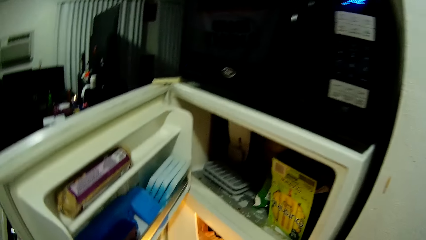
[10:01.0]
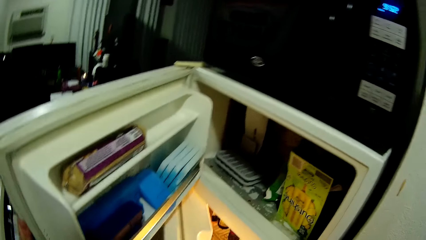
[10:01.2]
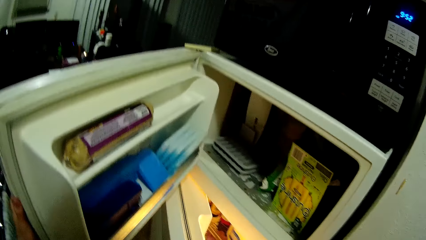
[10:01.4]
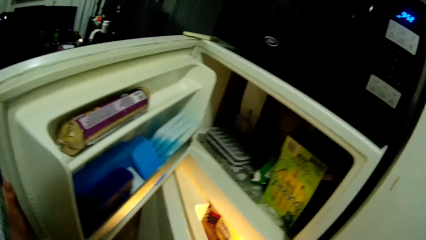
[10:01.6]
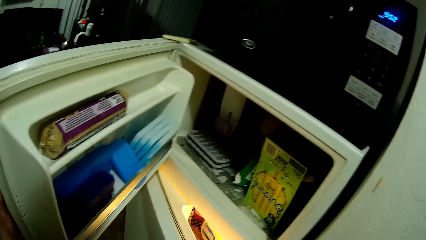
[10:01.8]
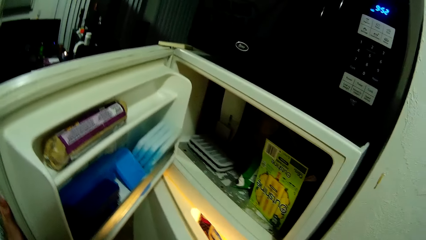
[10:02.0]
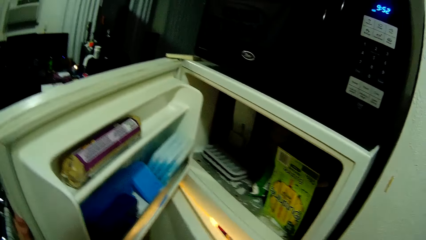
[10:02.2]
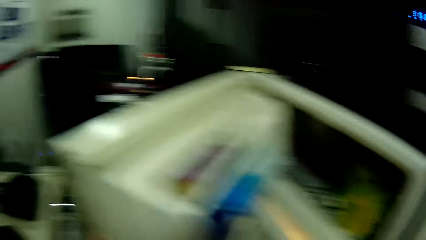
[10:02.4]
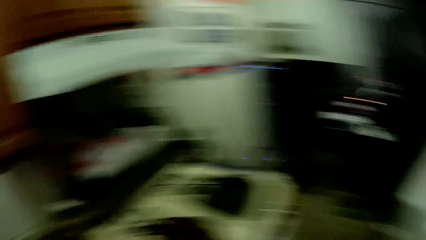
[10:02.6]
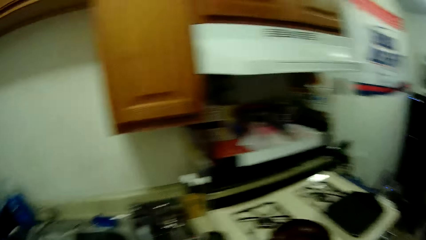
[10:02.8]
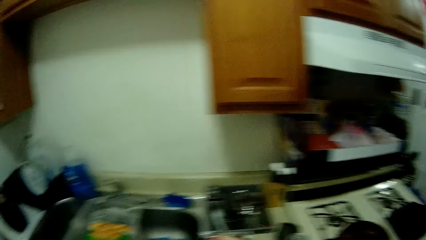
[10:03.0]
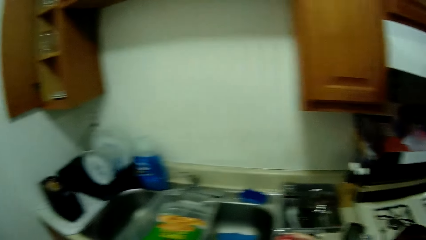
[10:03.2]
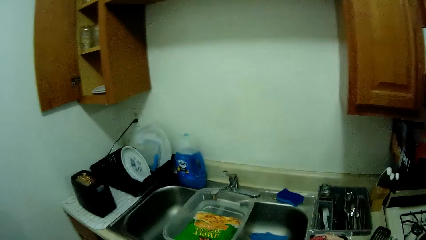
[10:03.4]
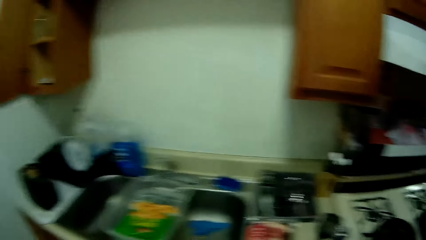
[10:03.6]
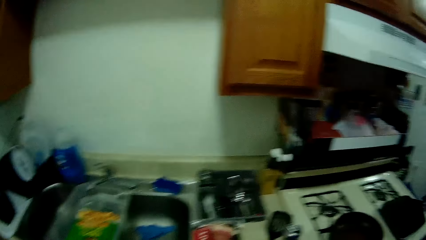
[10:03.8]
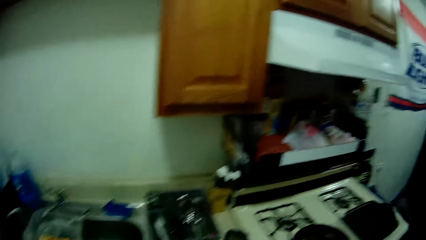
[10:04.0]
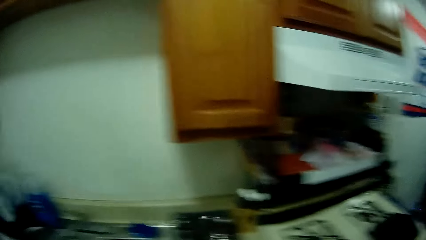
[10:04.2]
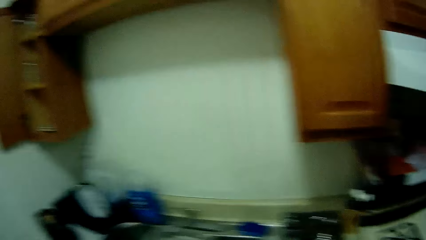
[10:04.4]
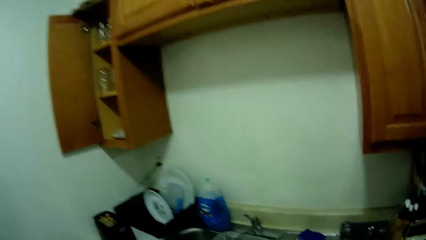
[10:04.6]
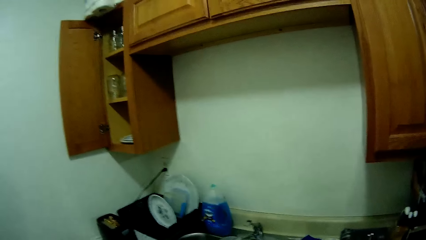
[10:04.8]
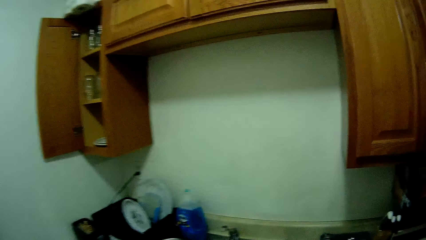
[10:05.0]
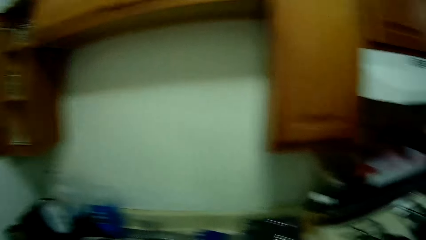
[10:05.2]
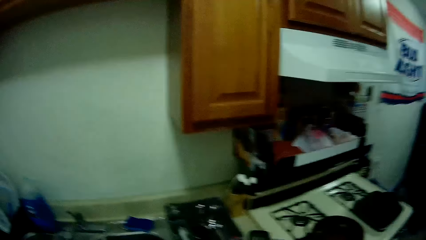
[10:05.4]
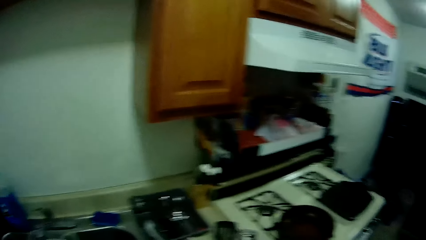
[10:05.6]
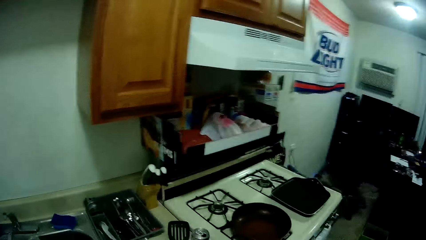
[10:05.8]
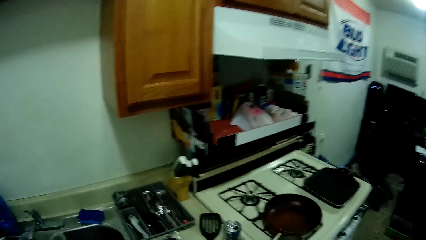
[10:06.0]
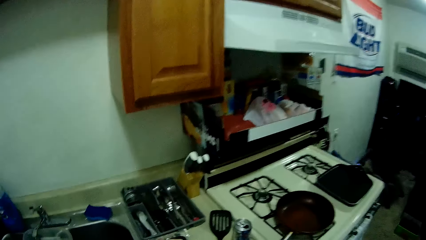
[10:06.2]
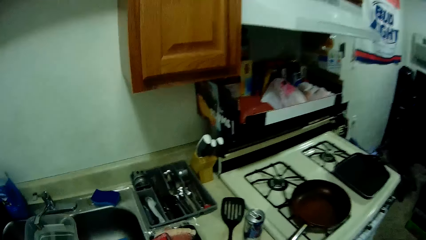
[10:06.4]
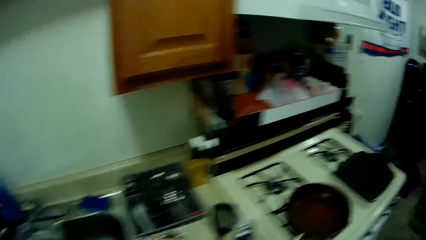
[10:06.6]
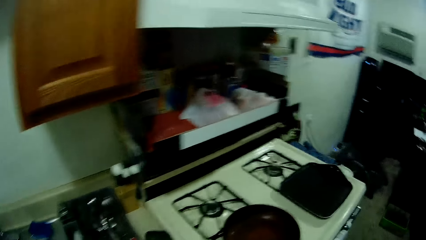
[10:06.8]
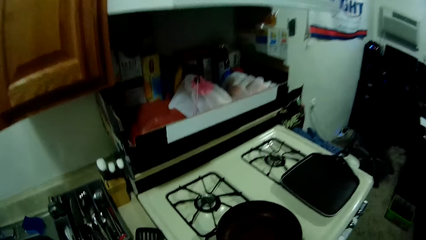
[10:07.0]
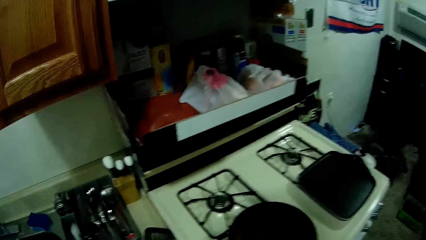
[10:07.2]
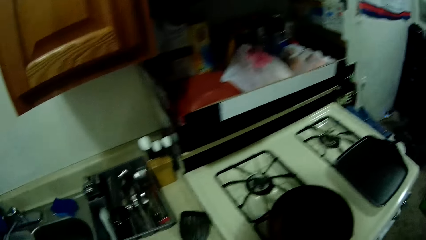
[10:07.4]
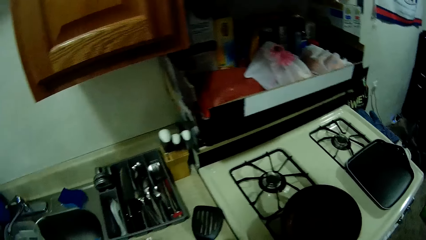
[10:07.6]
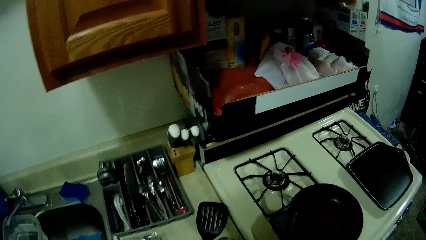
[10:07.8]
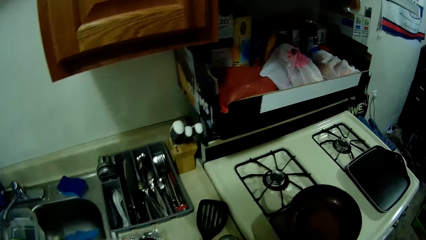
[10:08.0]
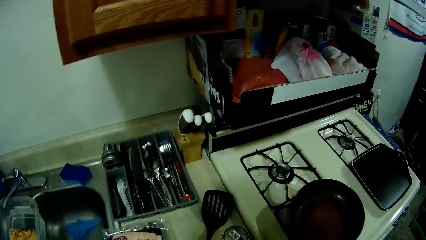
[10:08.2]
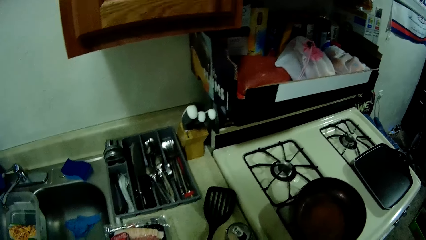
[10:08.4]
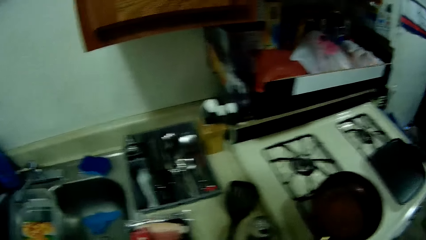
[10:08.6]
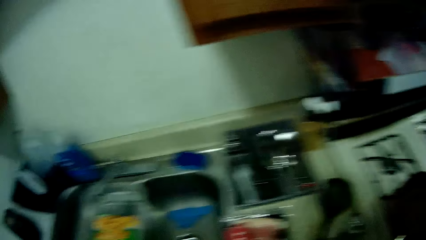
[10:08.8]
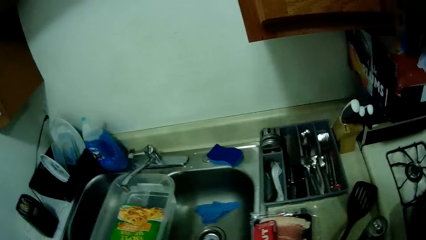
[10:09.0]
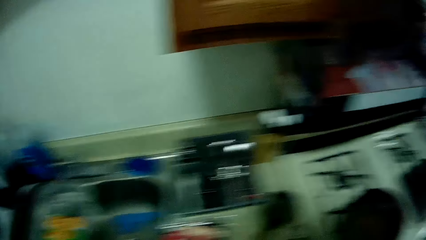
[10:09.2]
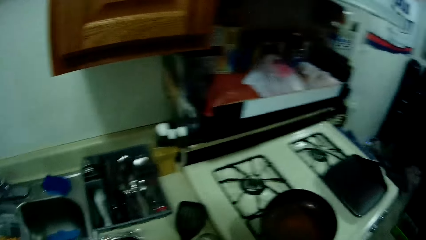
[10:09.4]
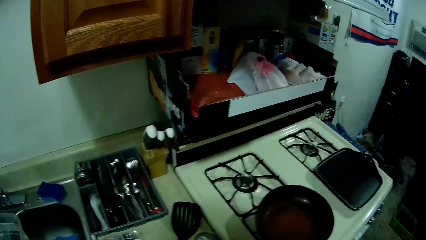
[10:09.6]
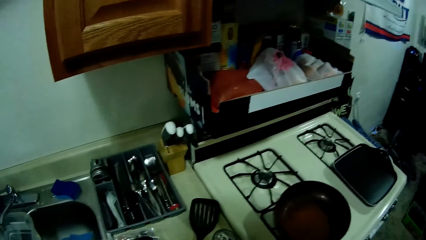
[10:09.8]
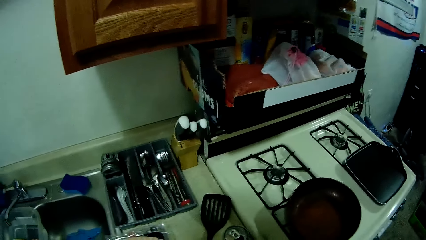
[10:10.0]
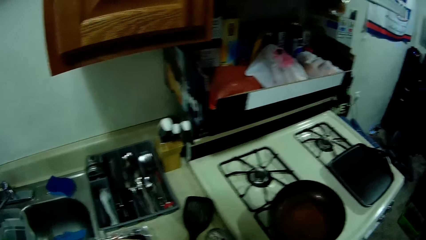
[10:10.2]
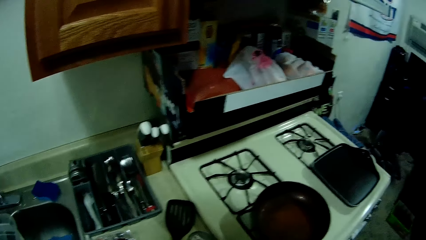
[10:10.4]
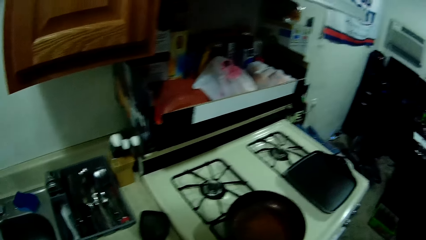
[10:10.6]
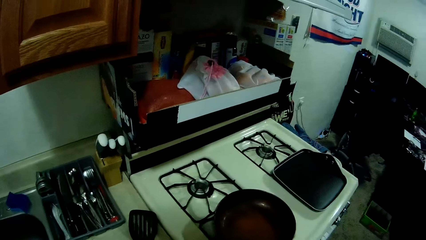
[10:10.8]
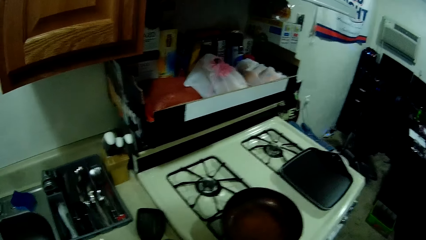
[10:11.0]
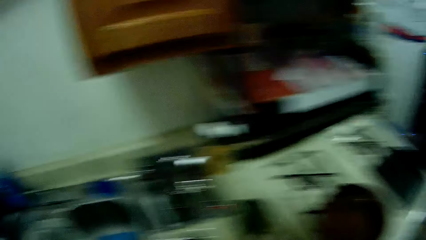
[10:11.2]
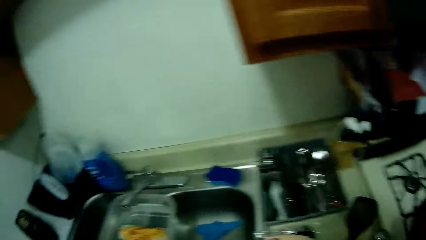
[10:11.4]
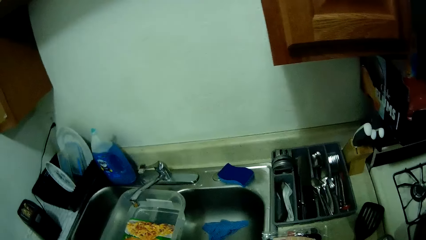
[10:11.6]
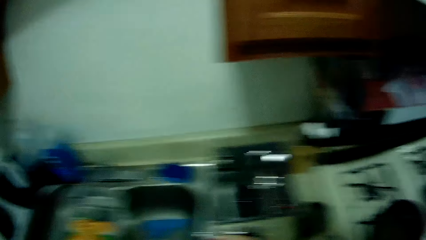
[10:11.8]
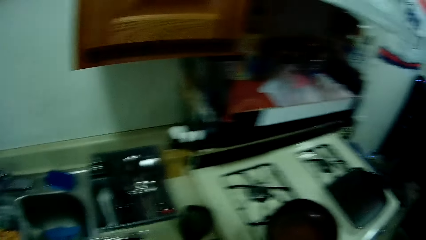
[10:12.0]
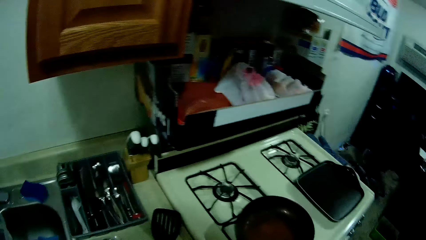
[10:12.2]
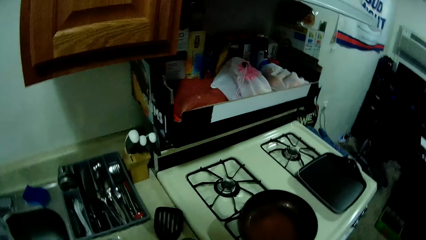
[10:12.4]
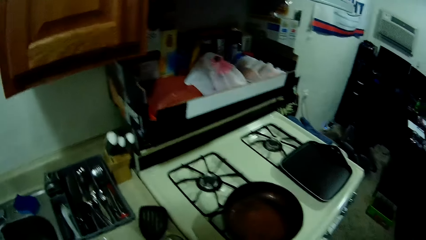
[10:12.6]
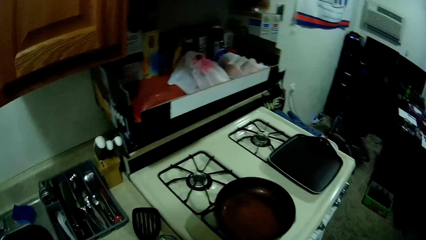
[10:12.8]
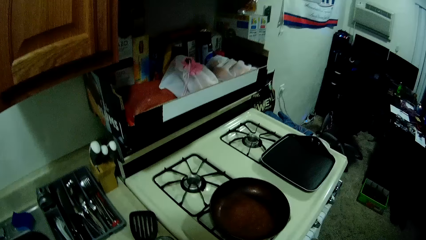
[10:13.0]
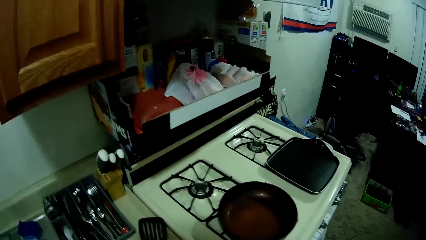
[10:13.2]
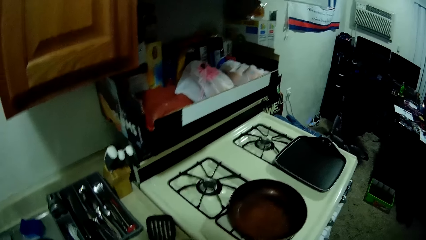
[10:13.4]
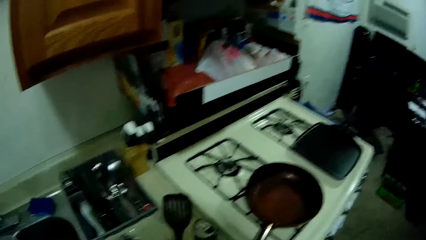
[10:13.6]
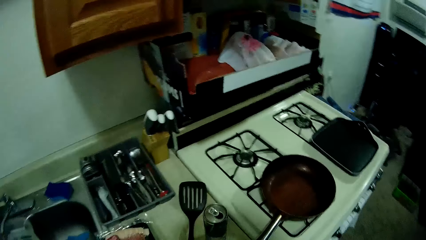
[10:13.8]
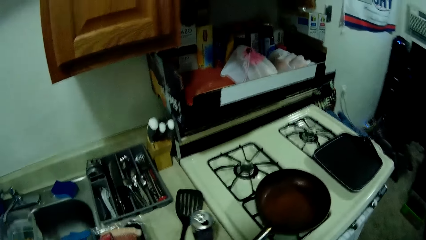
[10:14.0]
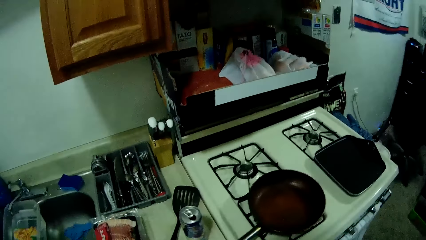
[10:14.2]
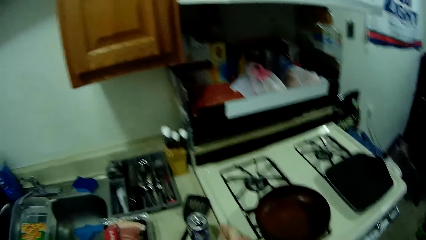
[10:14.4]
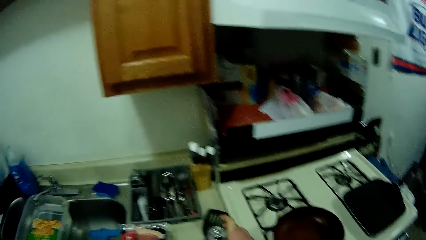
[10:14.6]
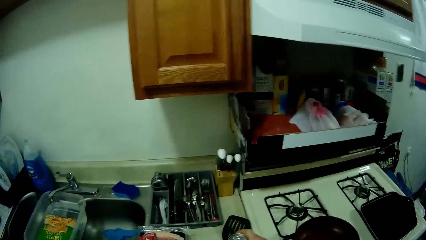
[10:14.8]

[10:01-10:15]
The camera wearer looks around. They step forward. They look around the kitchen. They pick up the bottle.
